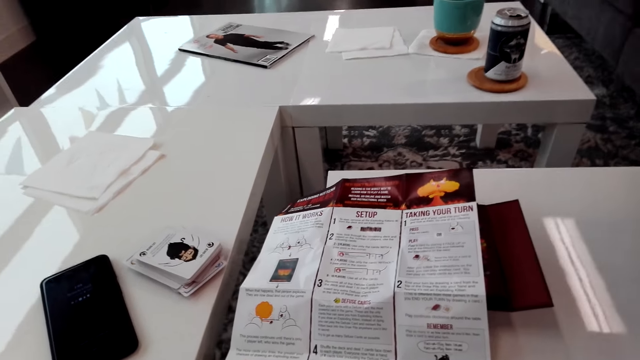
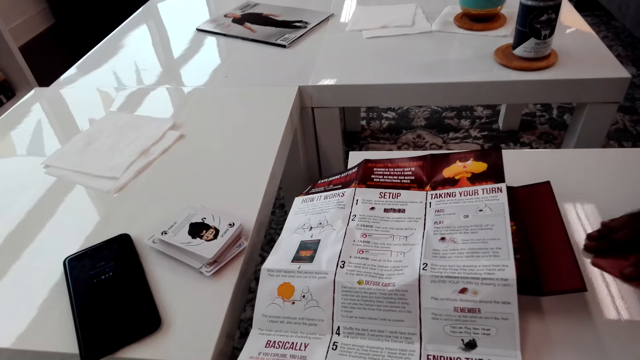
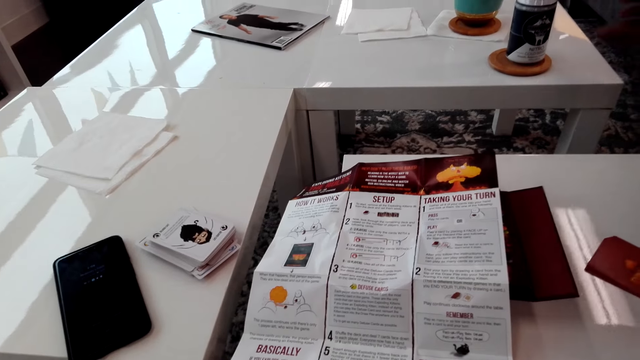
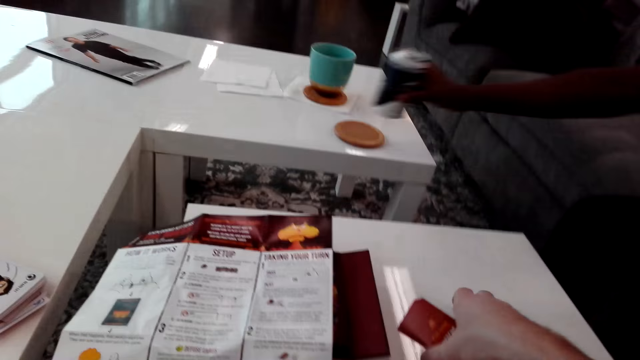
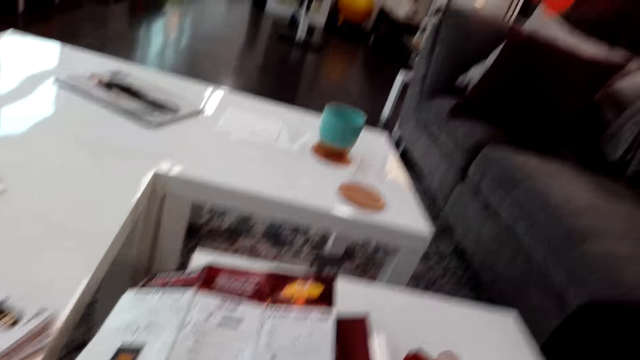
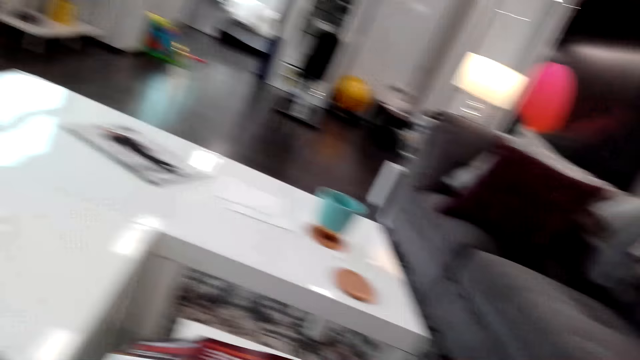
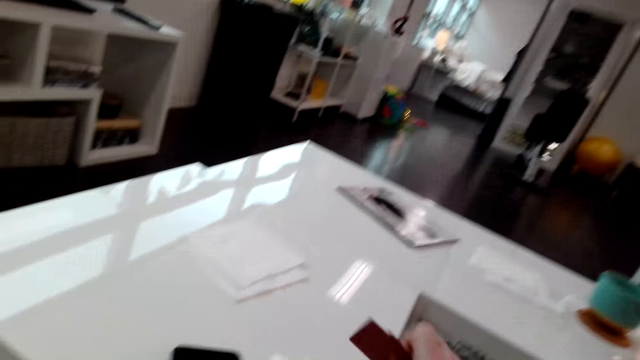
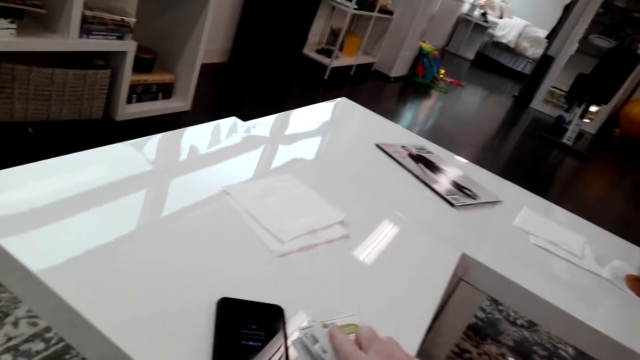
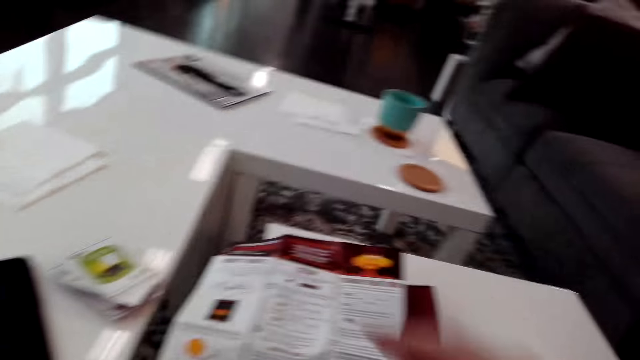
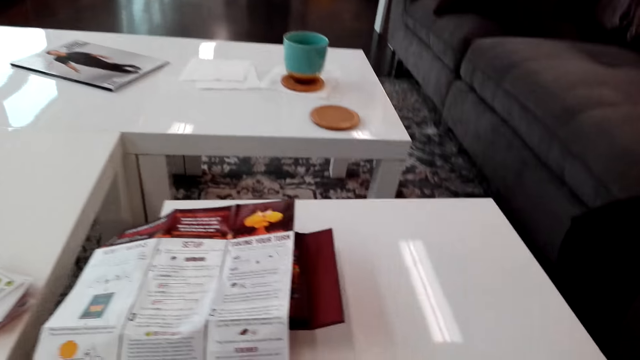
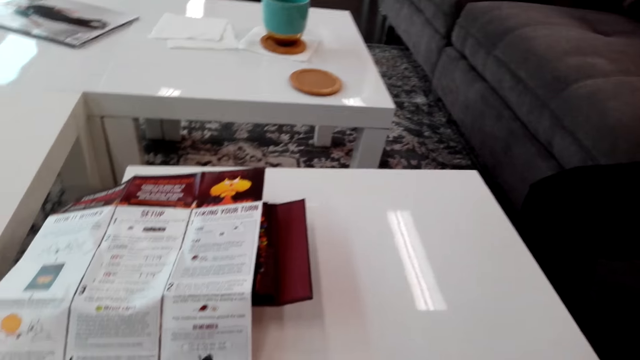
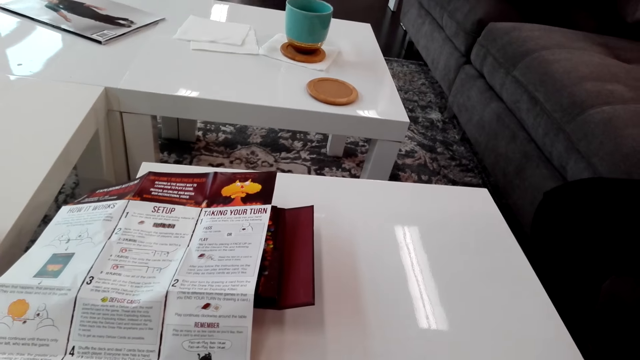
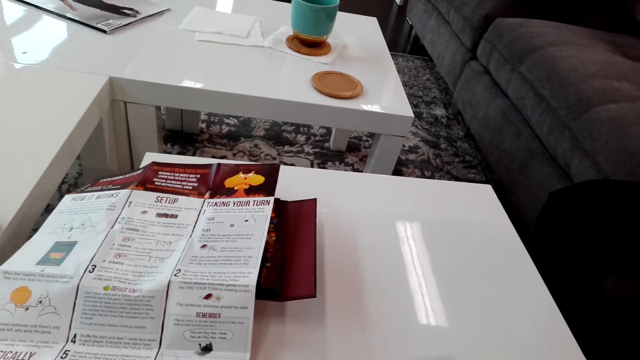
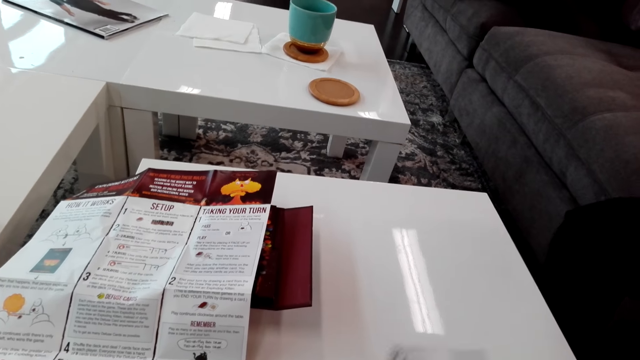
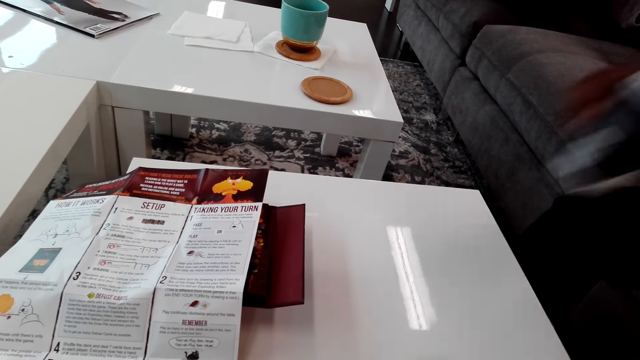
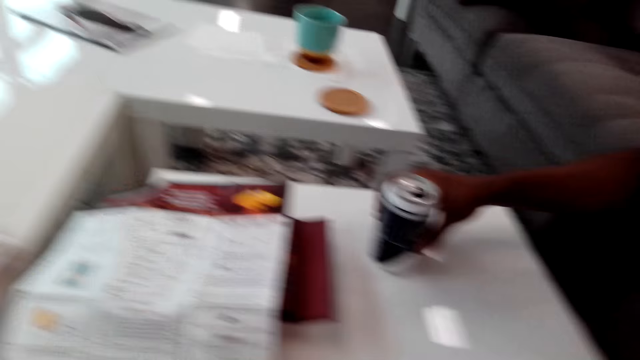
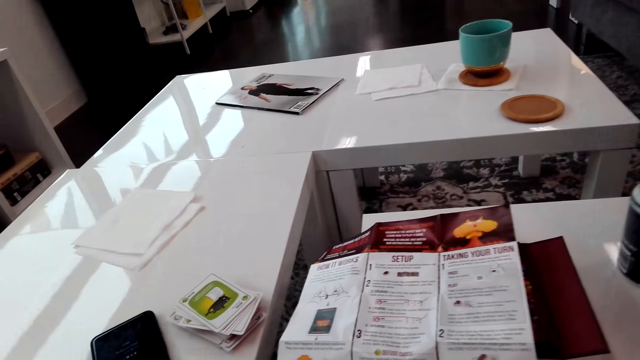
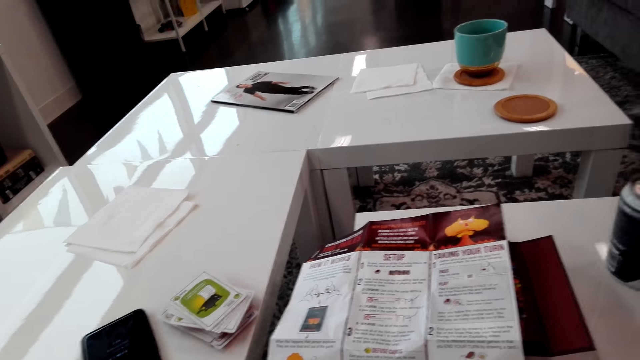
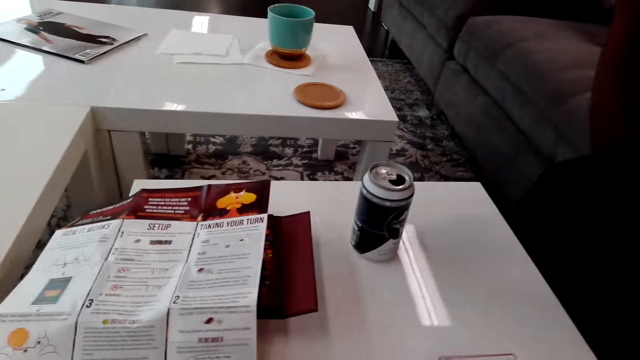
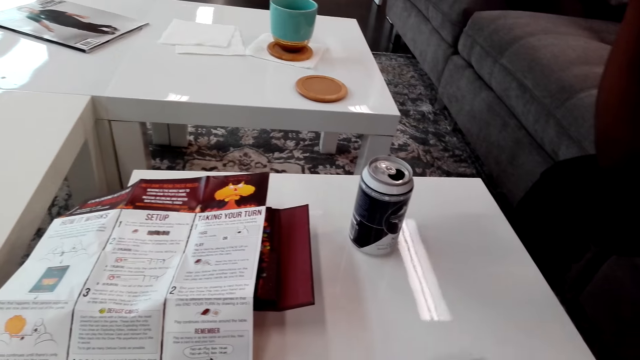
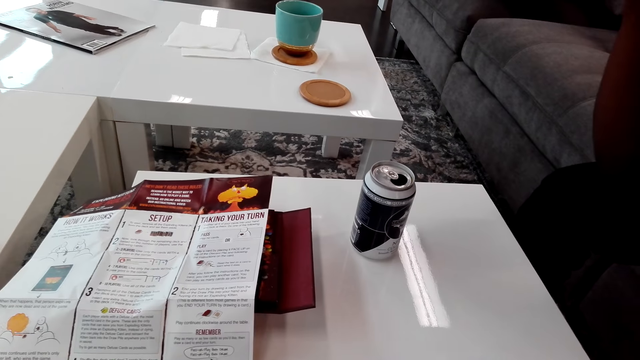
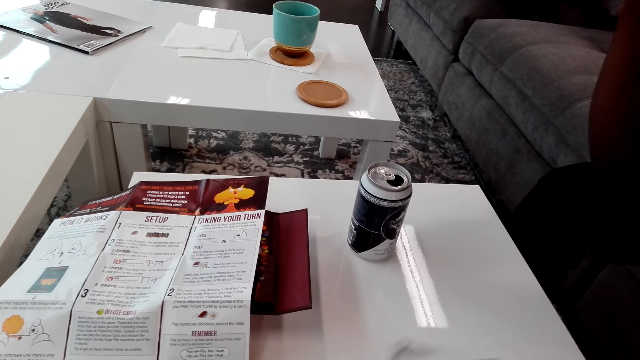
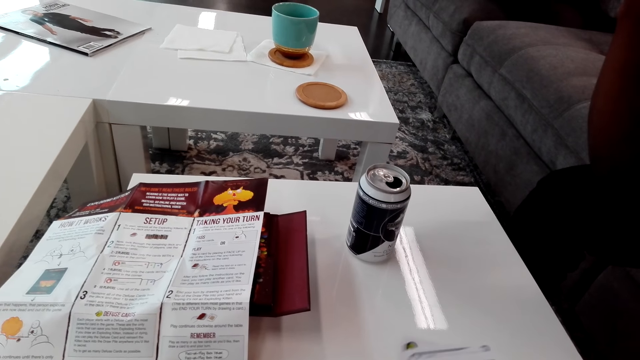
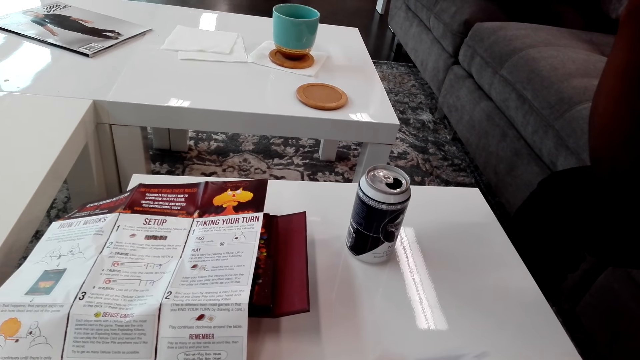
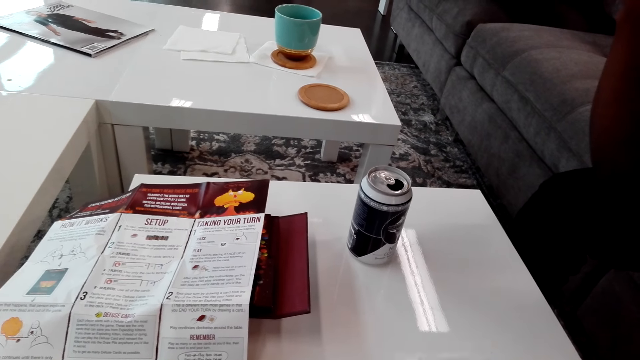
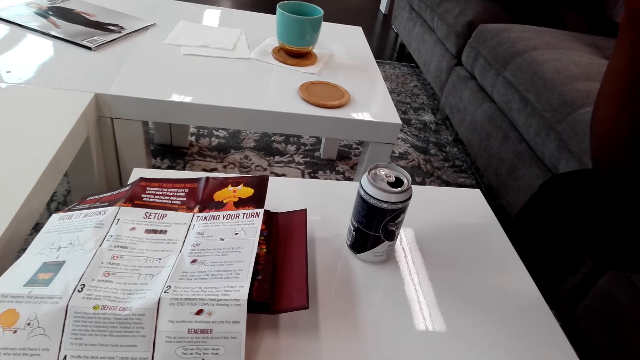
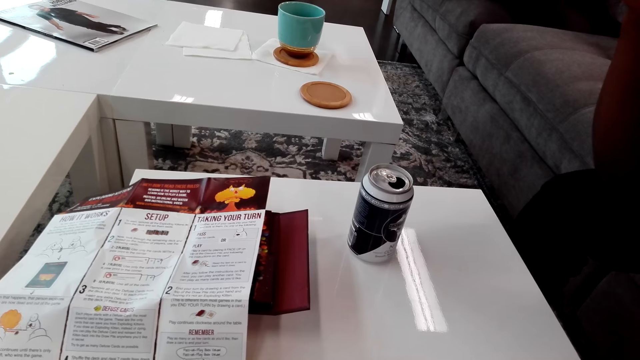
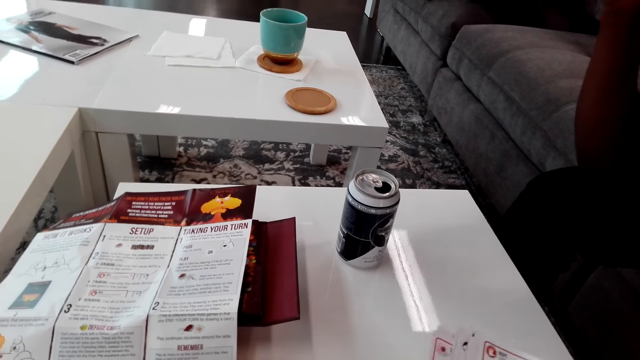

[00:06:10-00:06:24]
The man puts down the cards. The camera wearer picks up the cards, puts down the cards and looks around.

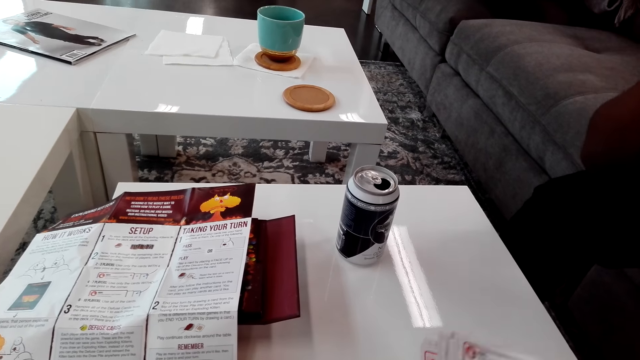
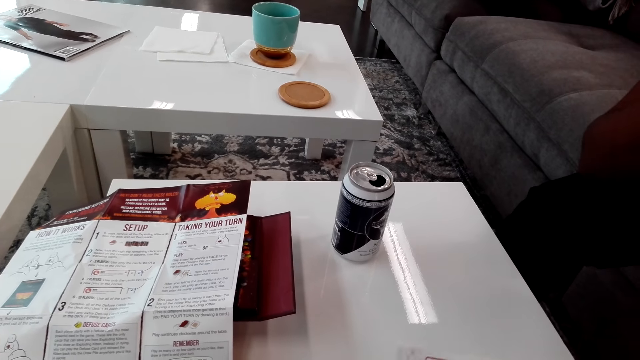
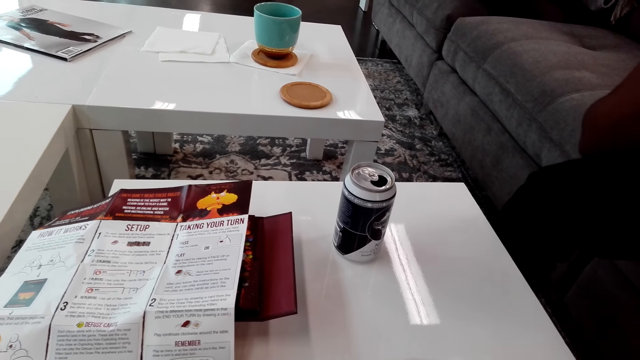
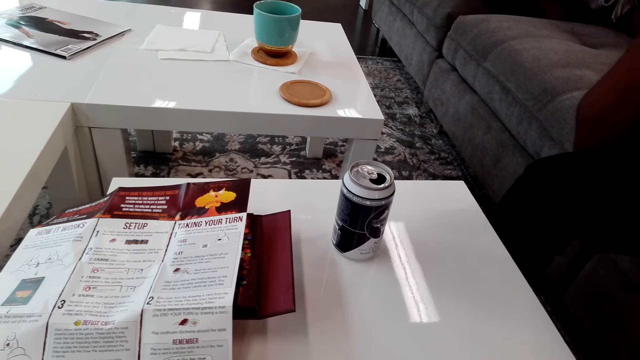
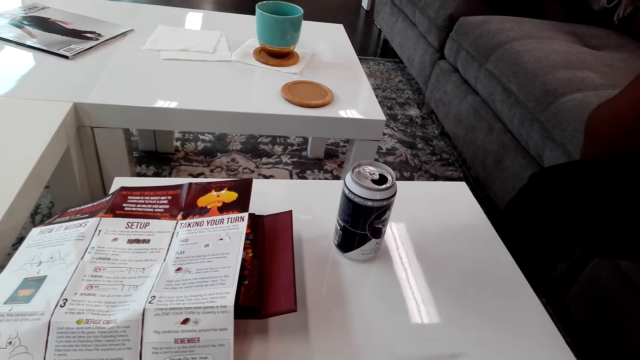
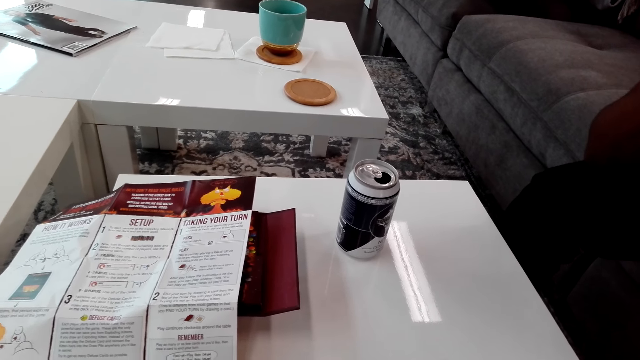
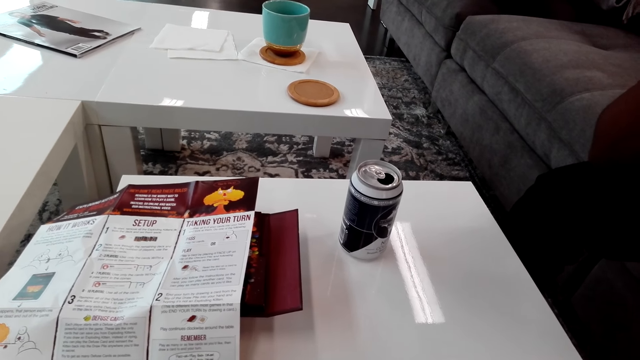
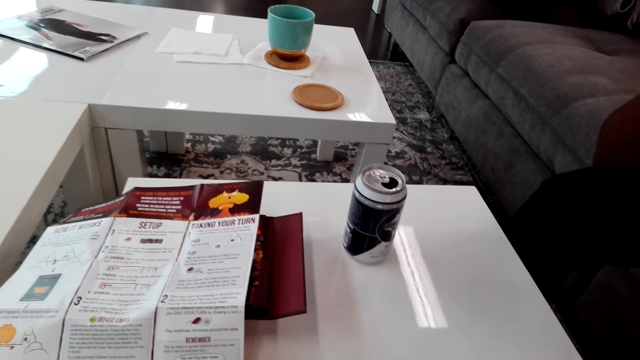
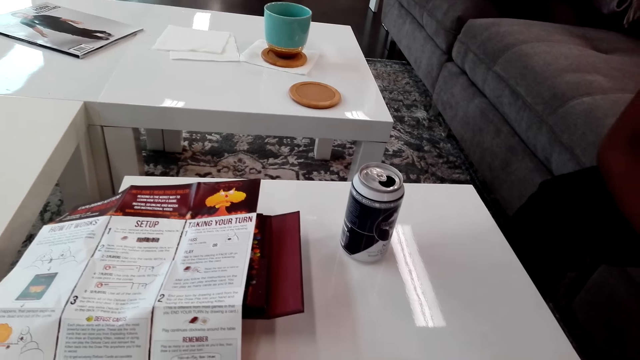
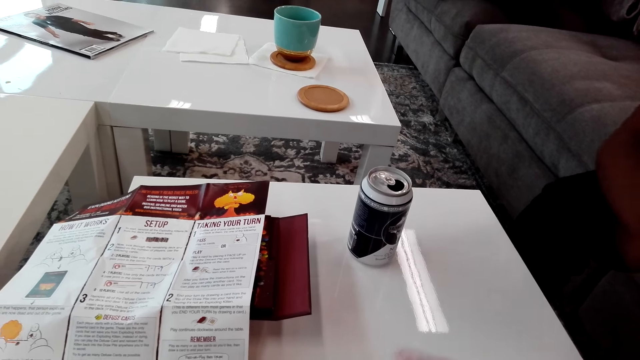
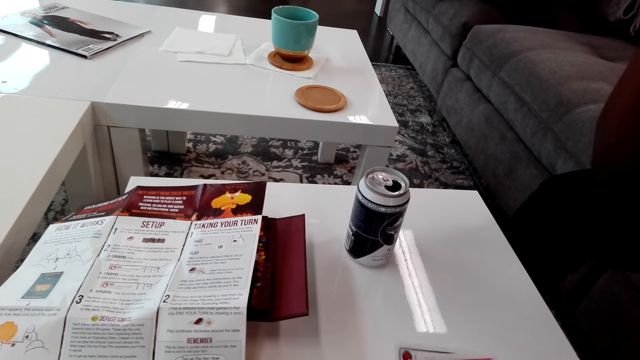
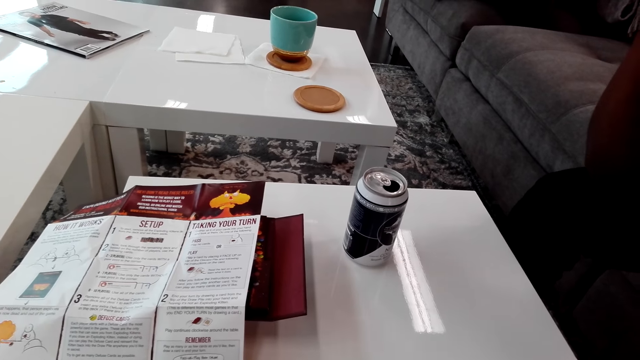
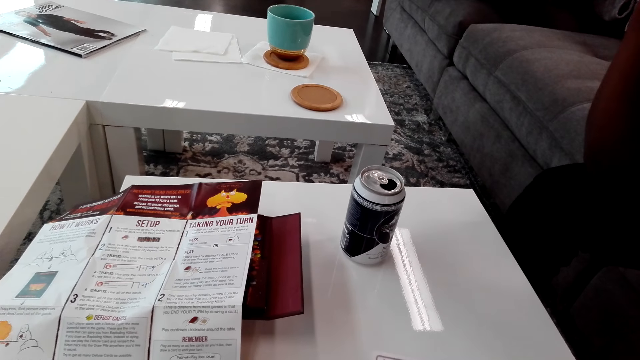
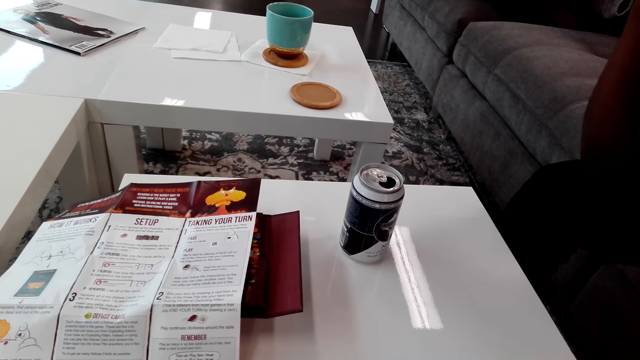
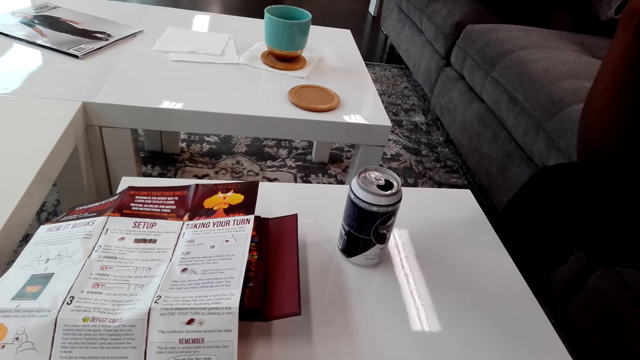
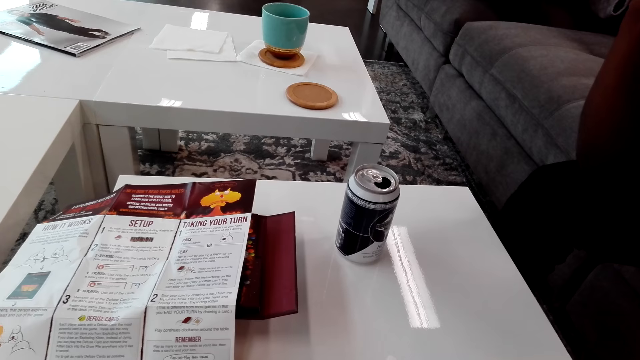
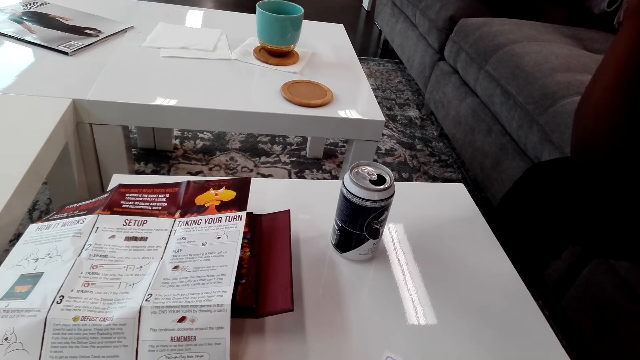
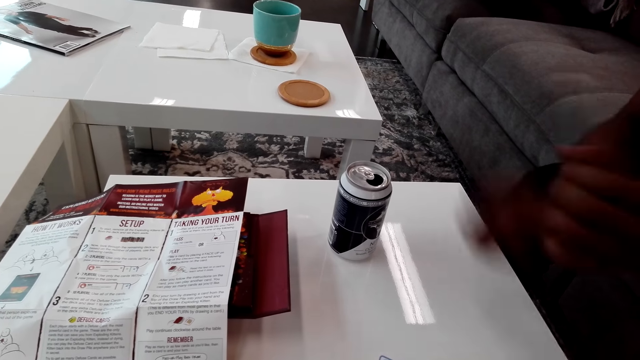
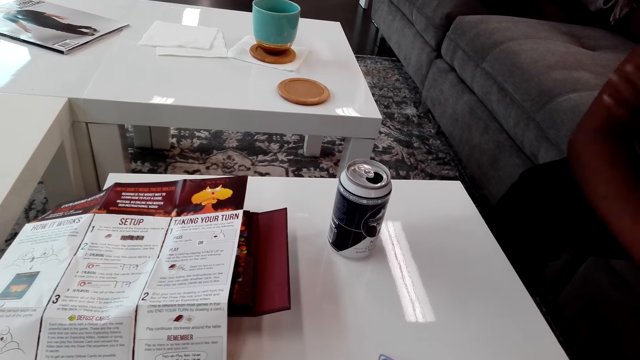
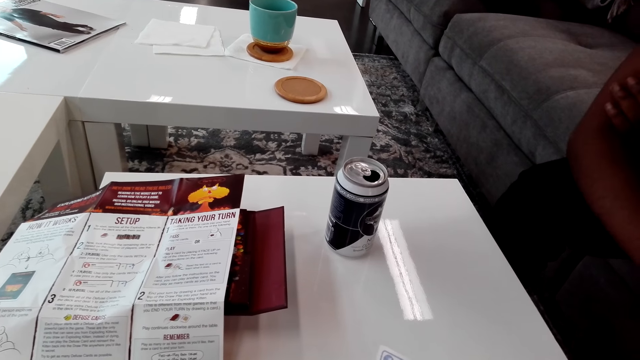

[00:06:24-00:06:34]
The camera wearer shuffles the cards.
